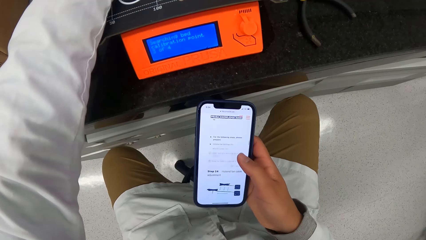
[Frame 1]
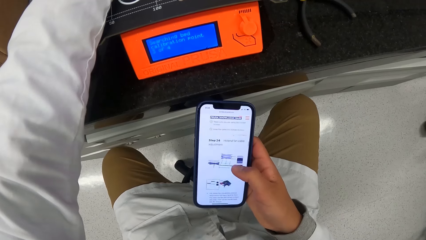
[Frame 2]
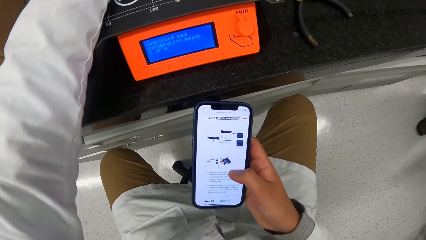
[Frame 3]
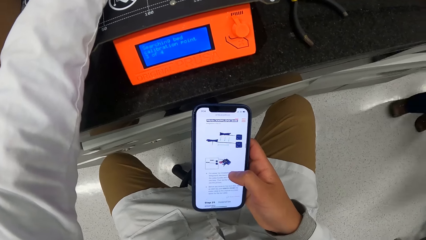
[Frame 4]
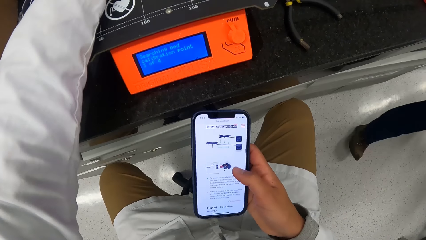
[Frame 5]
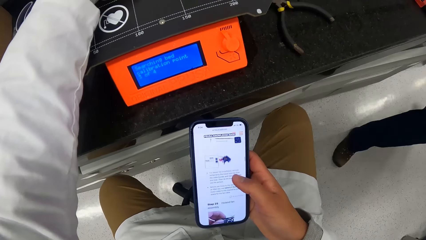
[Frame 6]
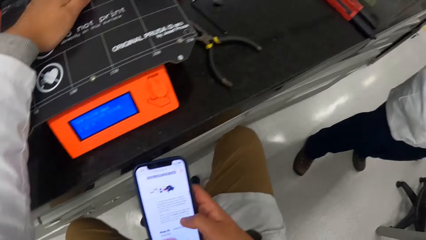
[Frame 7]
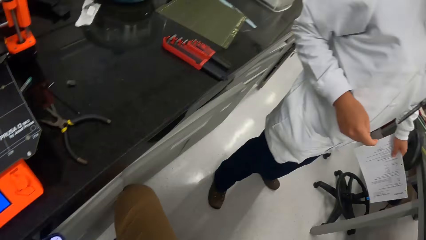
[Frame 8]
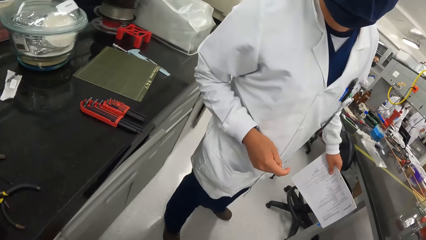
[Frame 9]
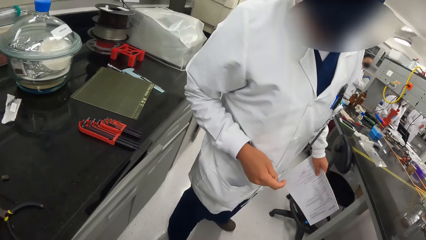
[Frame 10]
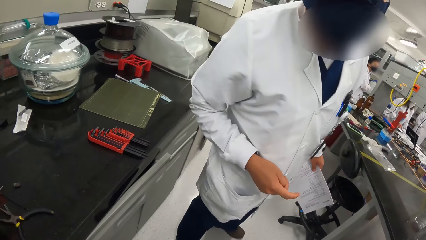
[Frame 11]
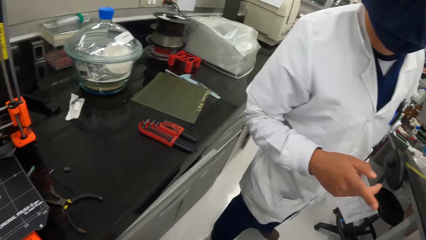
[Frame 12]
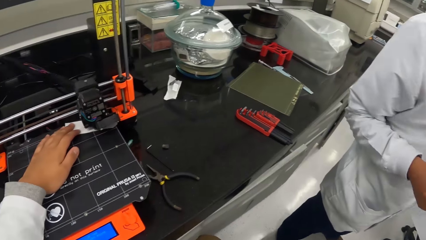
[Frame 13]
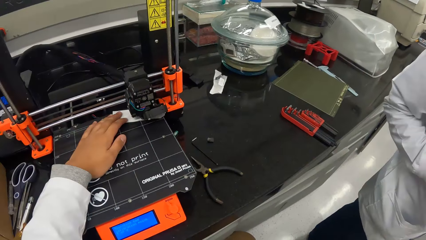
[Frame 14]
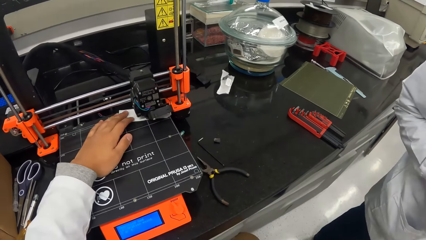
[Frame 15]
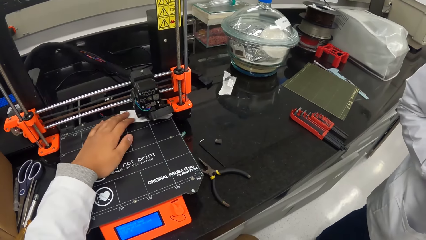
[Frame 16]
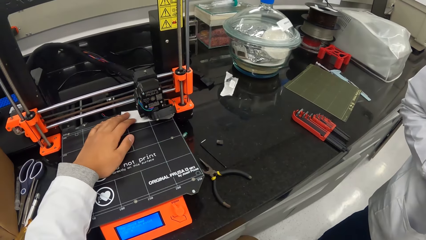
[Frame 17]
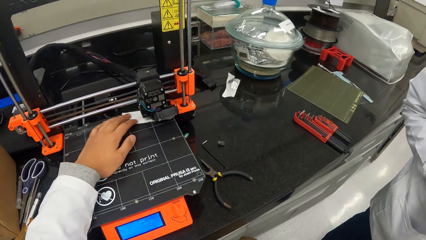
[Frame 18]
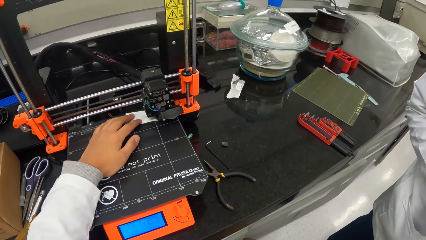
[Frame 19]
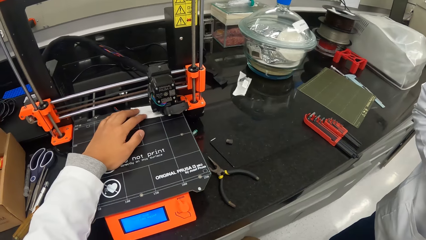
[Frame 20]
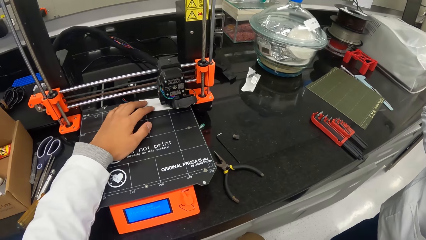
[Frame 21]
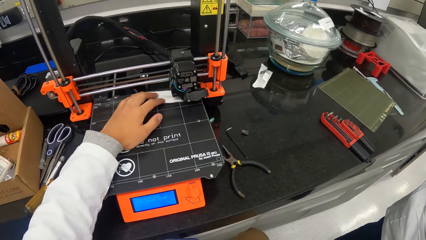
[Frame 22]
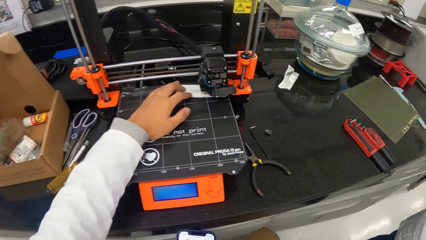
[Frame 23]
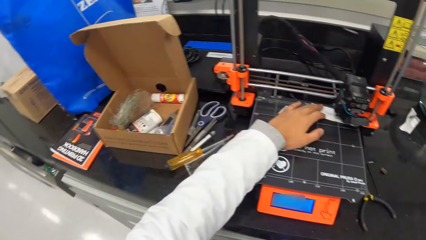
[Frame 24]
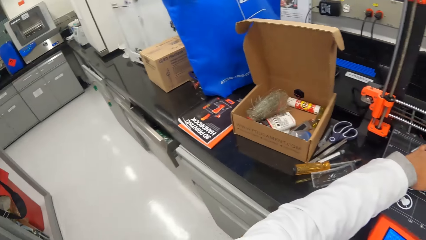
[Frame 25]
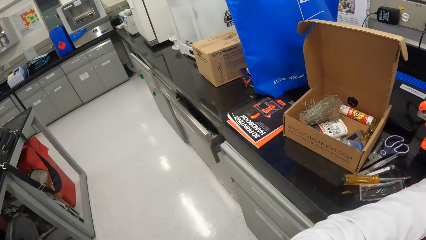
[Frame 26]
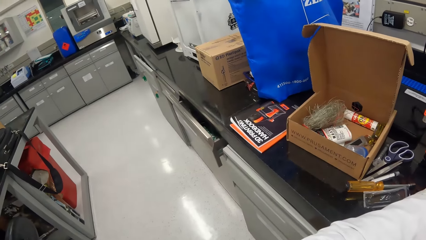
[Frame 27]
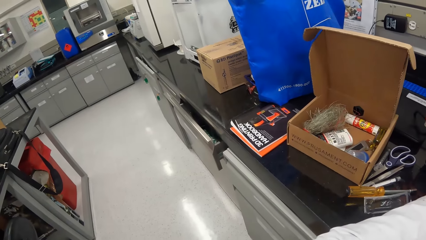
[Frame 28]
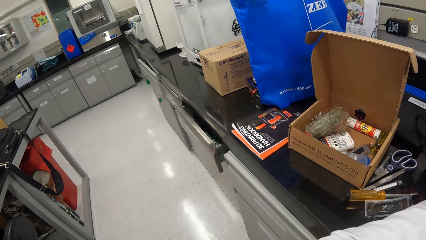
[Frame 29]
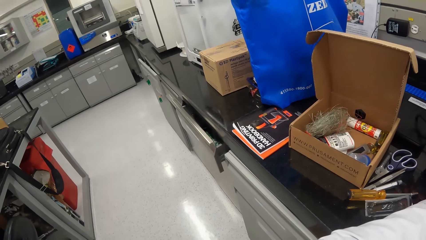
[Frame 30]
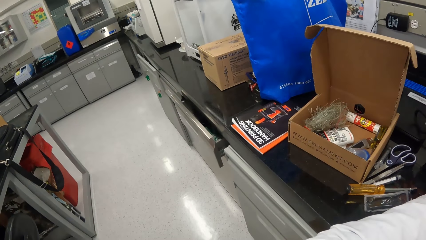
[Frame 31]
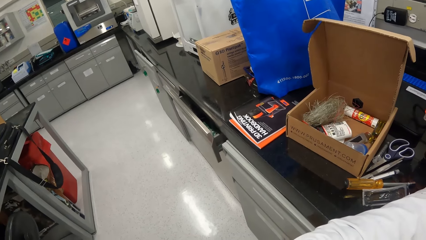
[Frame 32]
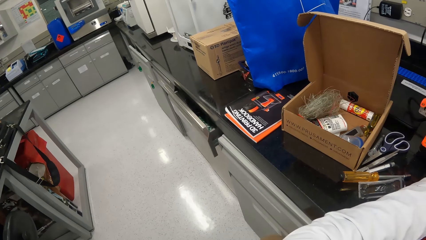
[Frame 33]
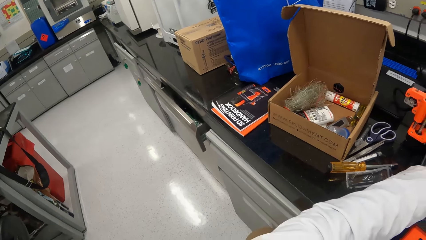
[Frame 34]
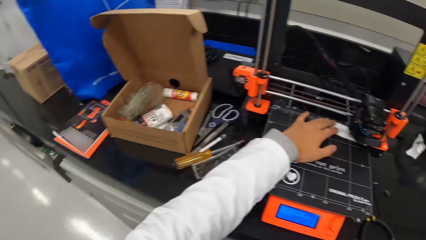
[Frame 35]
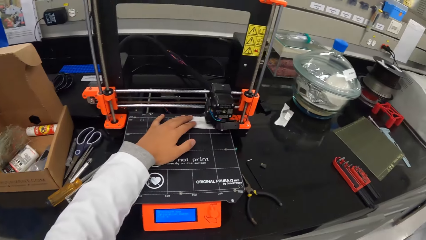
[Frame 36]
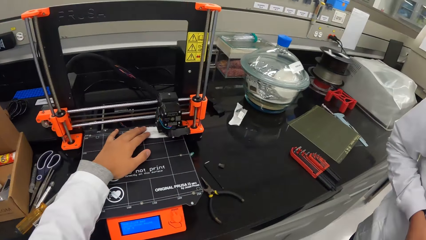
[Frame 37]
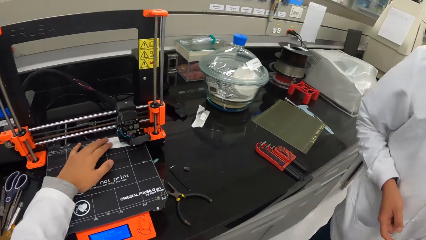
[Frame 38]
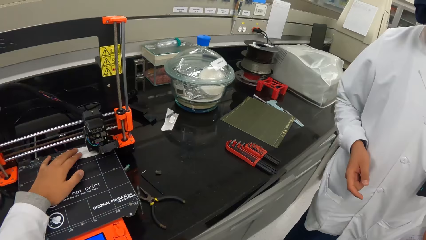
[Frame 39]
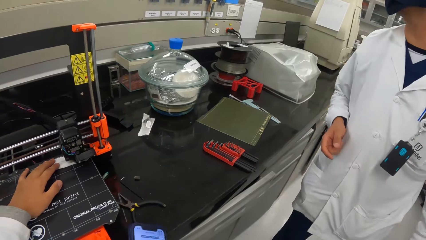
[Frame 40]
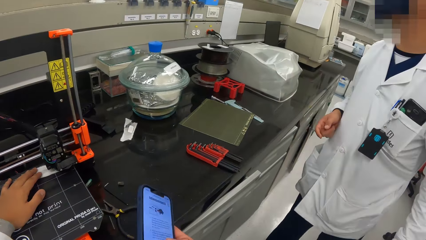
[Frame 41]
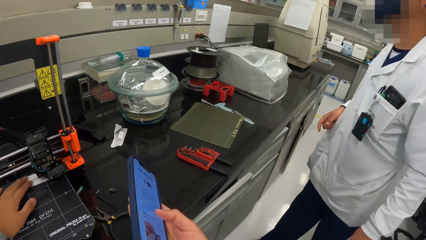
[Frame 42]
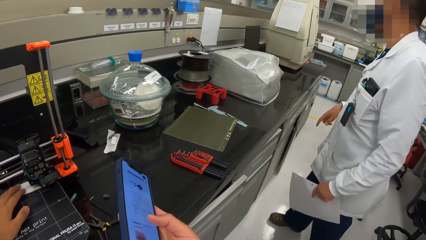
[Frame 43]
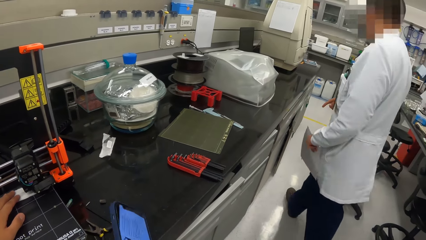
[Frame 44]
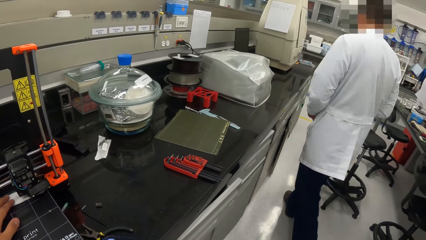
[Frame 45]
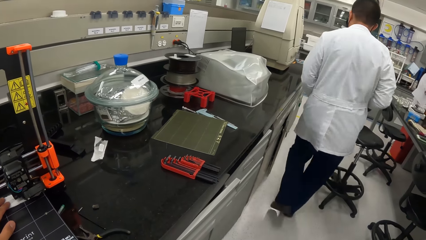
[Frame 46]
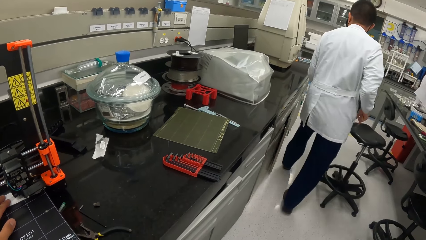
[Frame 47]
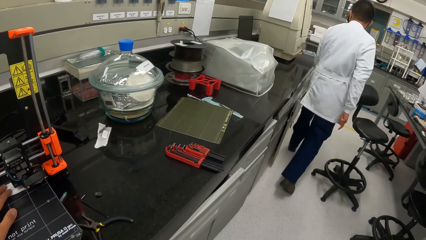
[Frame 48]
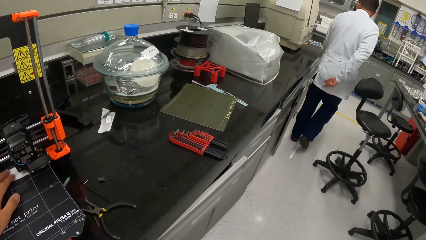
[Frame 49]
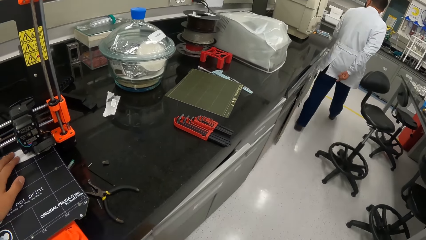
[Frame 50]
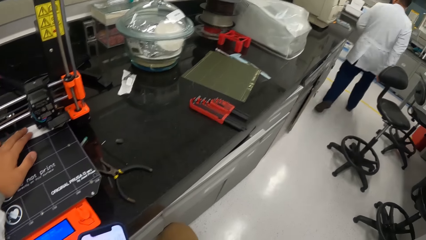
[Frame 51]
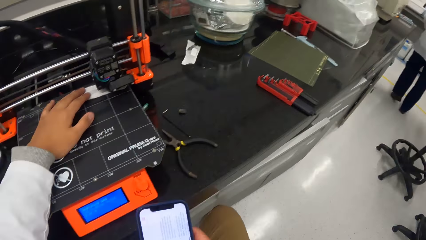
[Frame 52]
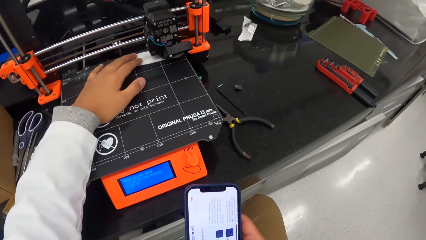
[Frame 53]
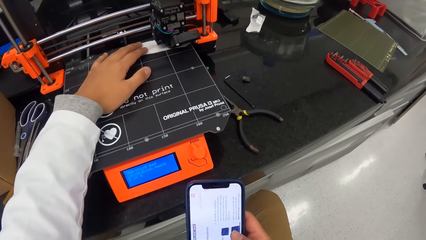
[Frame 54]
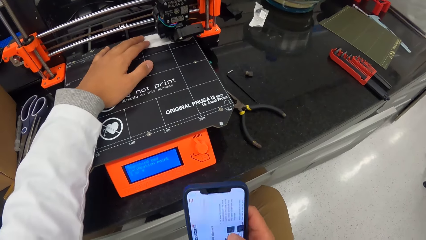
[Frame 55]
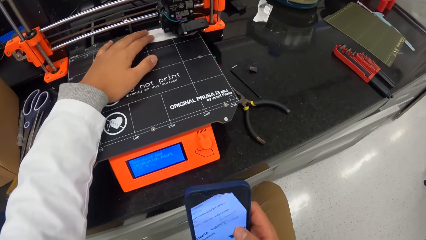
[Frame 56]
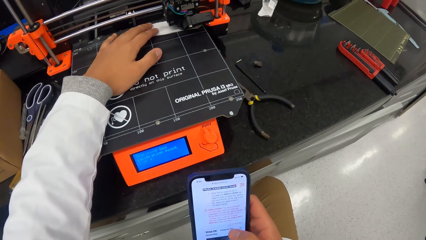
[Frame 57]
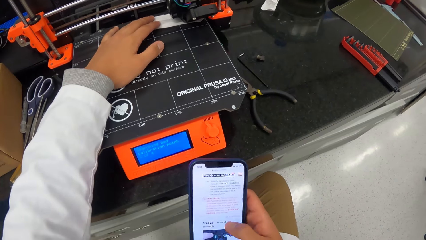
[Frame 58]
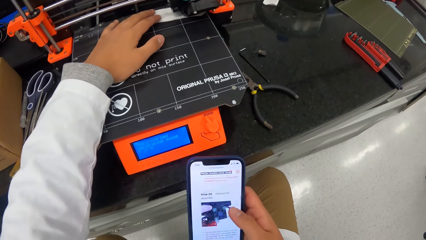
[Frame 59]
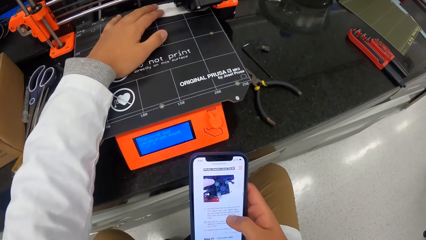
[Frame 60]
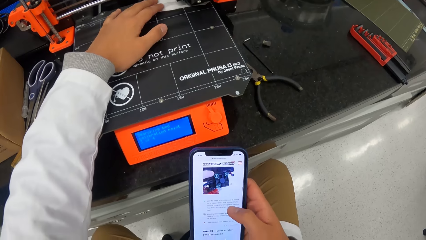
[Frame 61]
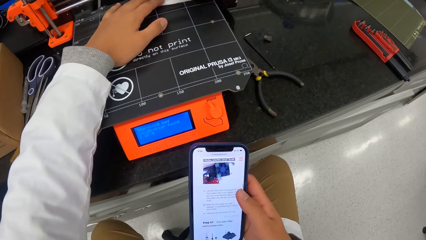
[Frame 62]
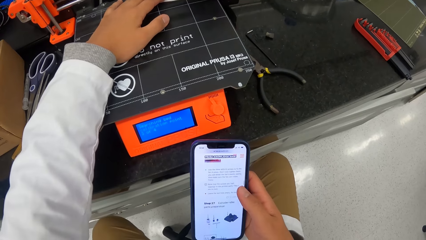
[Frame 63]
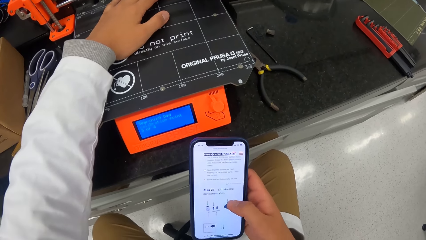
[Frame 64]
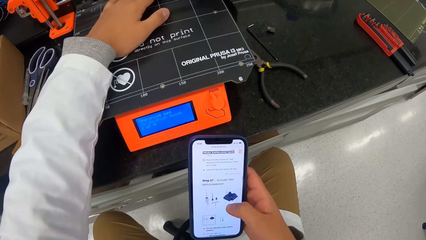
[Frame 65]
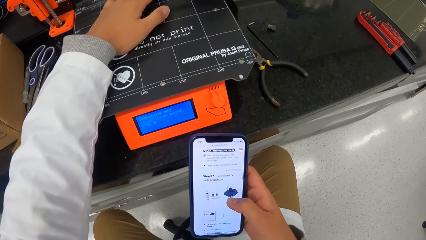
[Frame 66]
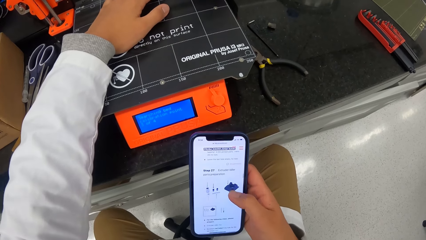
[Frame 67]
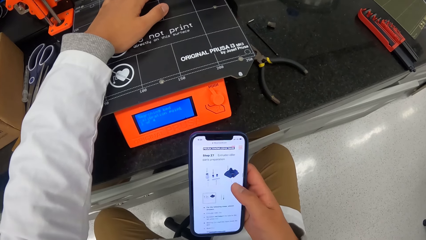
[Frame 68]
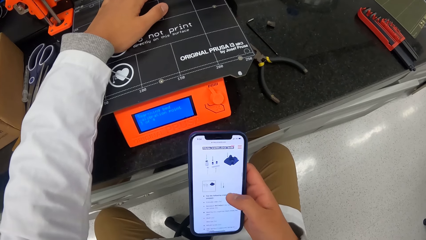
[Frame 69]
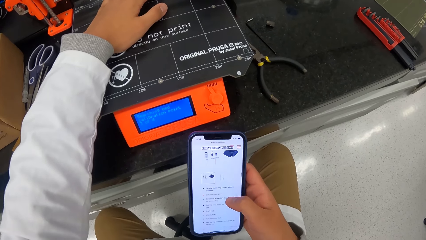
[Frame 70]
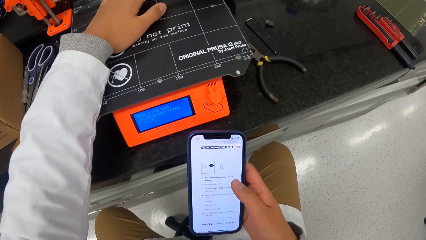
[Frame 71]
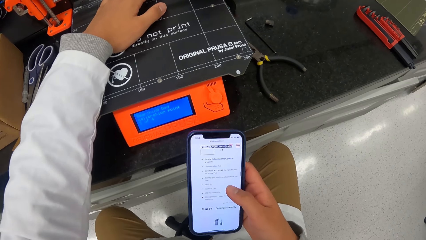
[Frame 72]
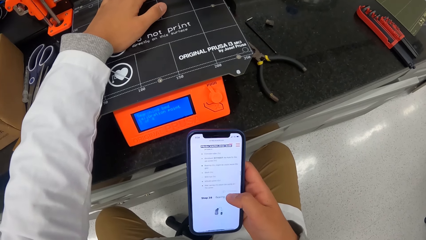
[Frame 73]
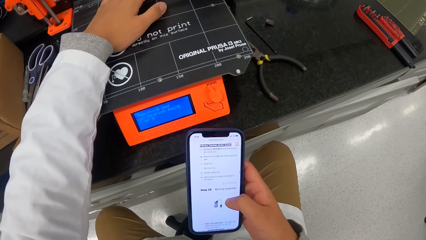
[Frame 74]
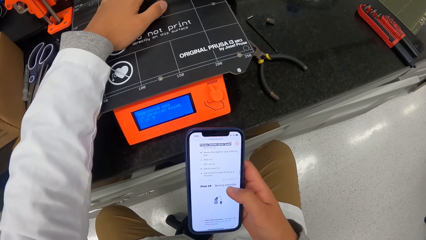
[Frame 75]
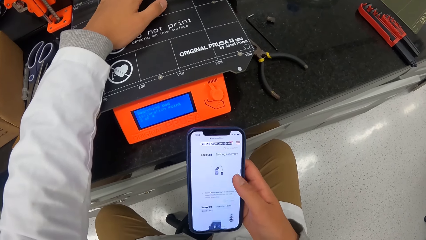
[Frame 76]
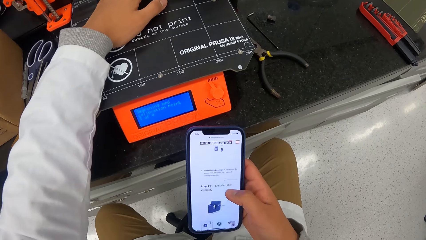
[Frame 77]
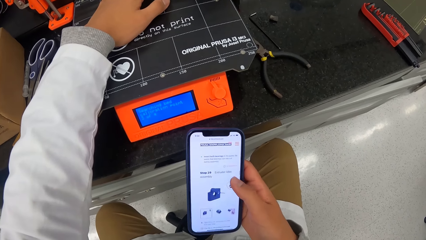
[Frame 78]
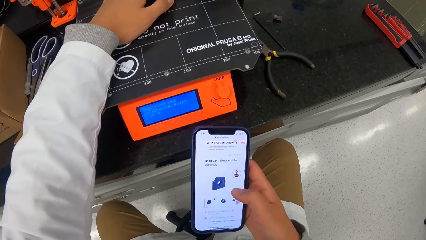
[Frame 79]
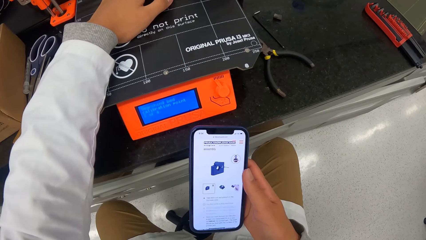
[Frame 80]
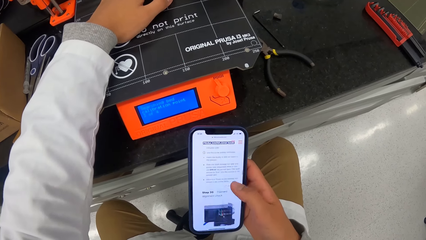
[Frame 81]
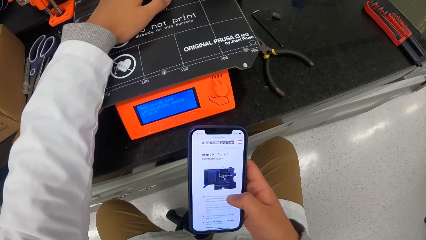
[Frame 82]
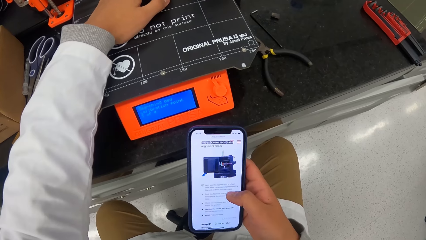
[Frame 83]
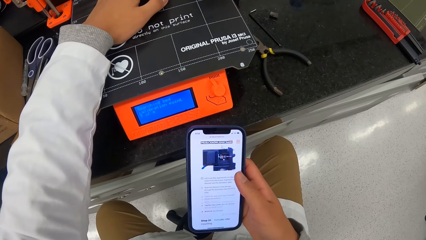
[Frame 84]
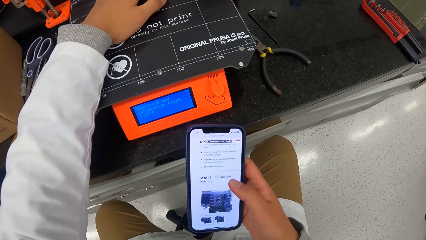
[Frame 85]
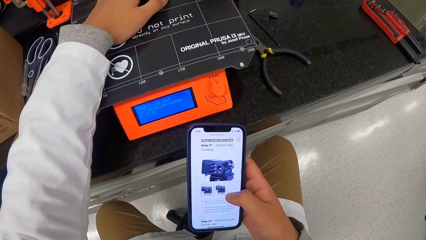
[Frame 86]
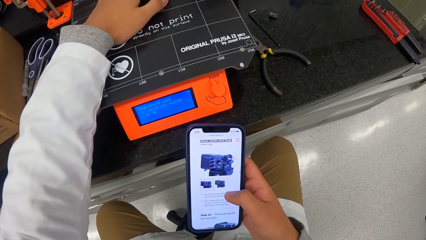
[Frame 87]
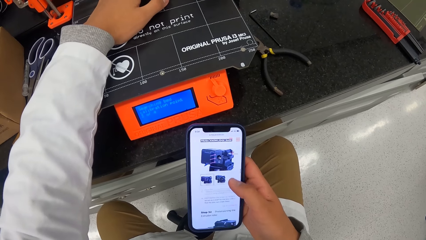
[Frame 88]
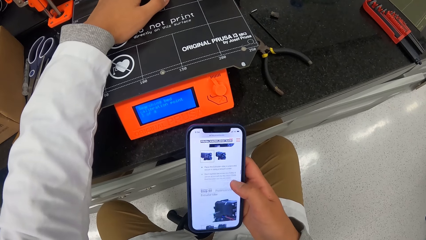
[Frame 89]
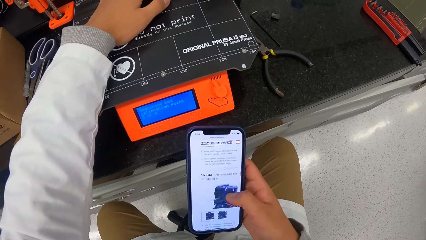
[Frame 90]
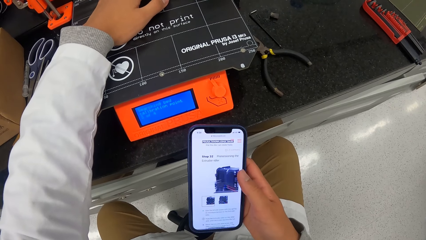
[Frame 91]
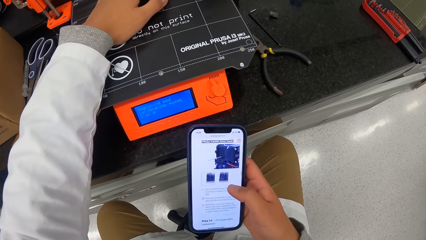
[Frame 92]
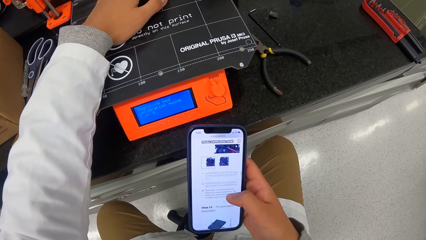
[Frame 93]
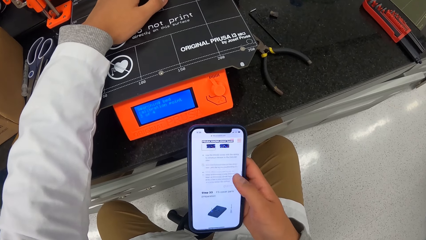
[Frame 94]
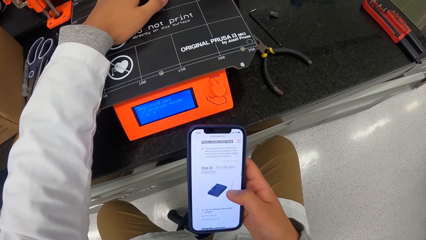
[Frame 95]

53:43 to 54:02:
The man converses with the camera wearer. The man walks towards the camera wearer in a workshop. The camera wearer looks at the man. He looks at a 3D printer. He holds the paper under the carriage of the 3D printing machine with his left hand. He looks around. He points at a place. The man walks away from the camera wearer. The camera wearer presses the phone in his right hand. He holds the paper under the carriage of the 3D printing machine with his left hand. He looks at the phone. He scrolls the phone.
